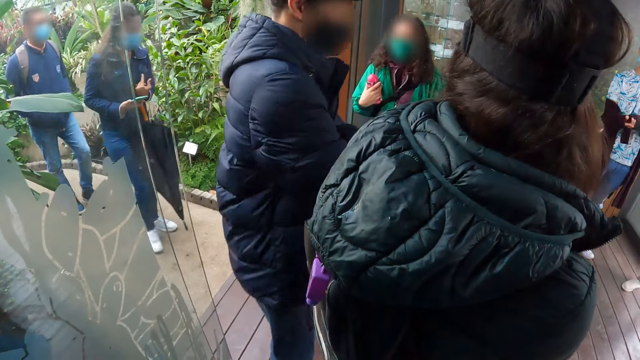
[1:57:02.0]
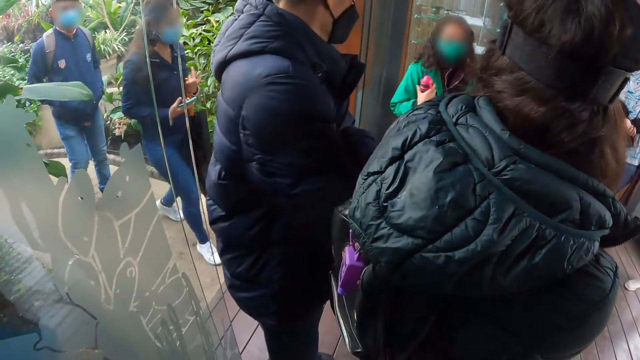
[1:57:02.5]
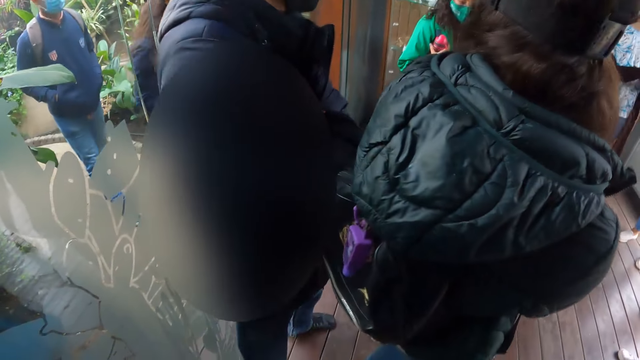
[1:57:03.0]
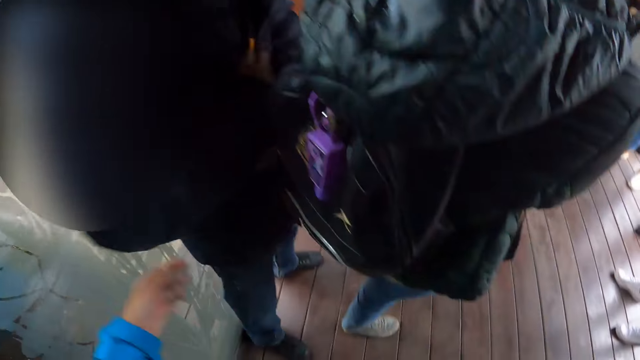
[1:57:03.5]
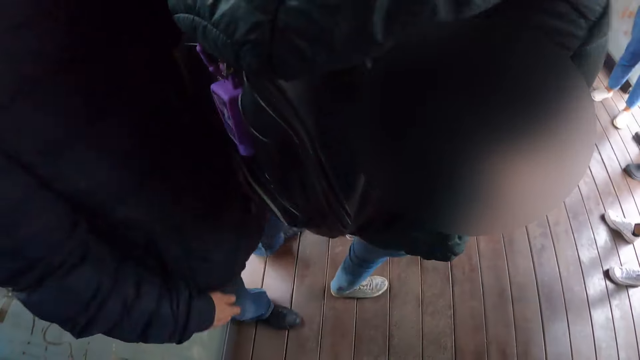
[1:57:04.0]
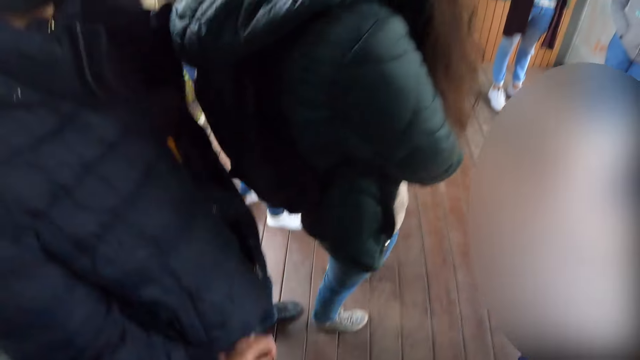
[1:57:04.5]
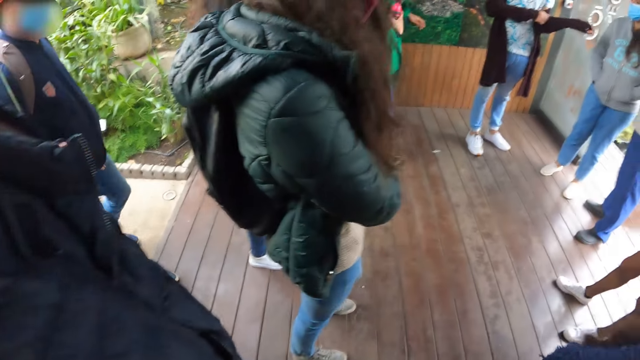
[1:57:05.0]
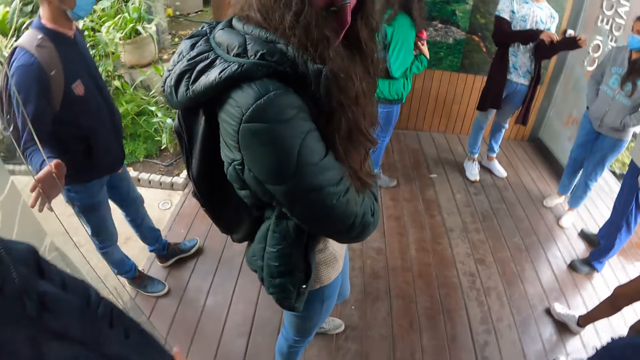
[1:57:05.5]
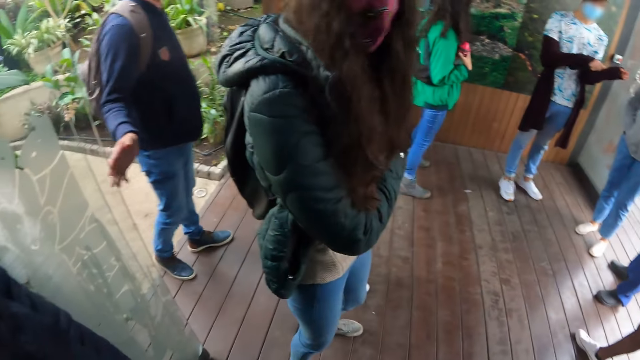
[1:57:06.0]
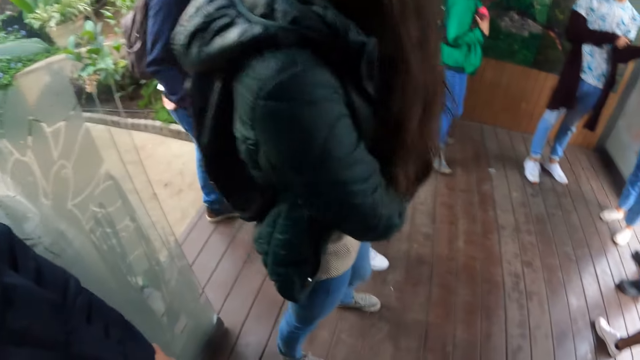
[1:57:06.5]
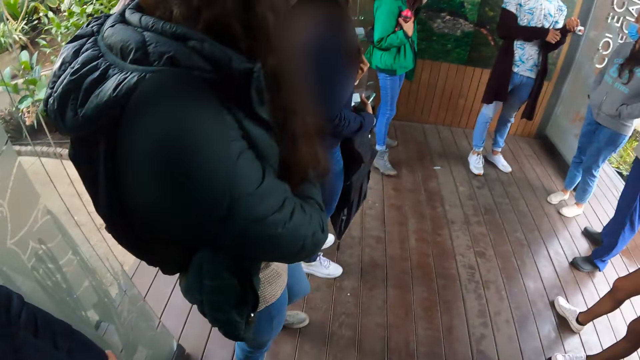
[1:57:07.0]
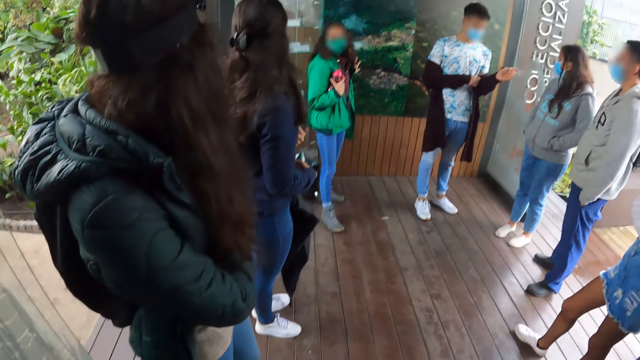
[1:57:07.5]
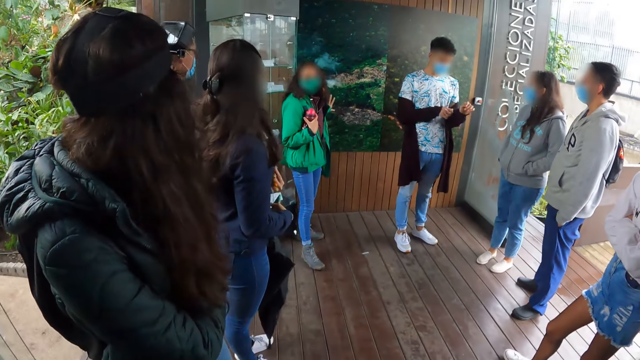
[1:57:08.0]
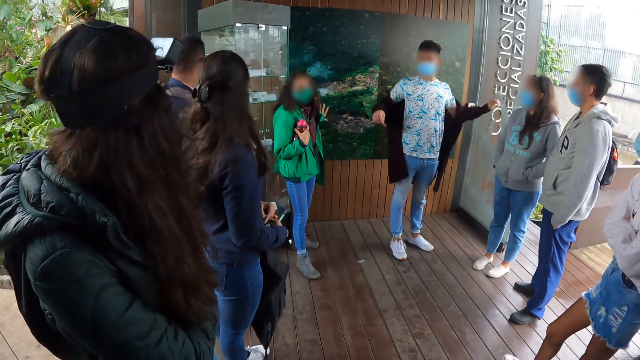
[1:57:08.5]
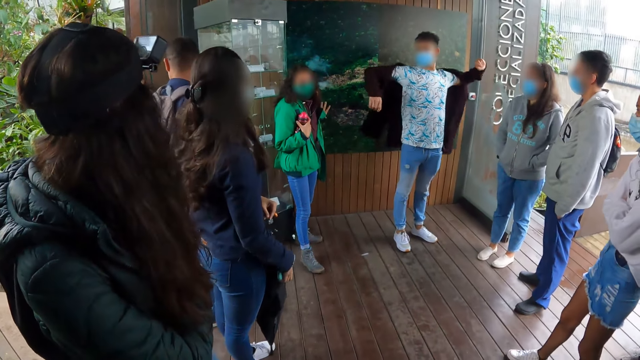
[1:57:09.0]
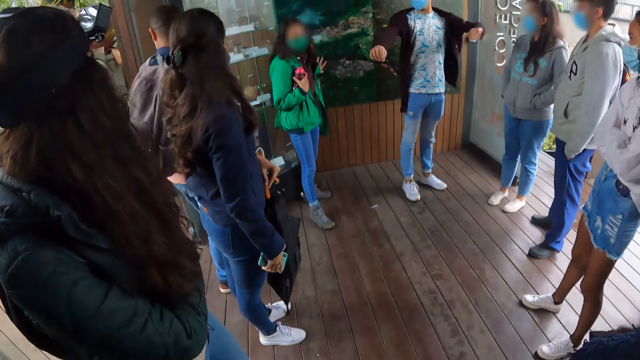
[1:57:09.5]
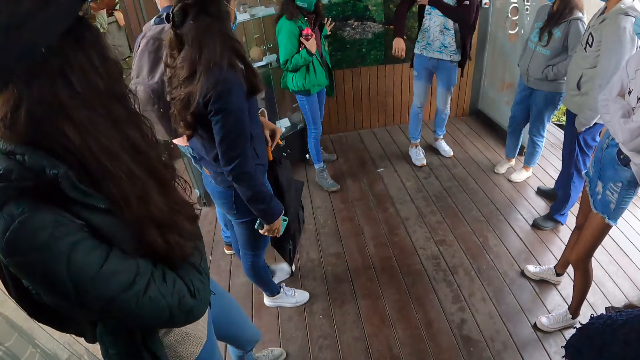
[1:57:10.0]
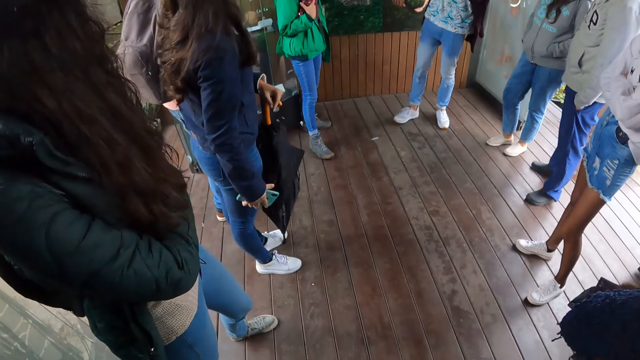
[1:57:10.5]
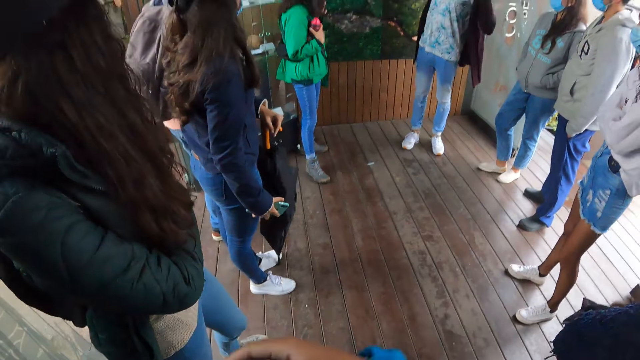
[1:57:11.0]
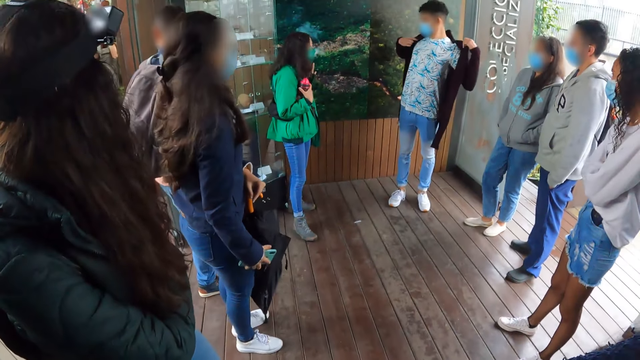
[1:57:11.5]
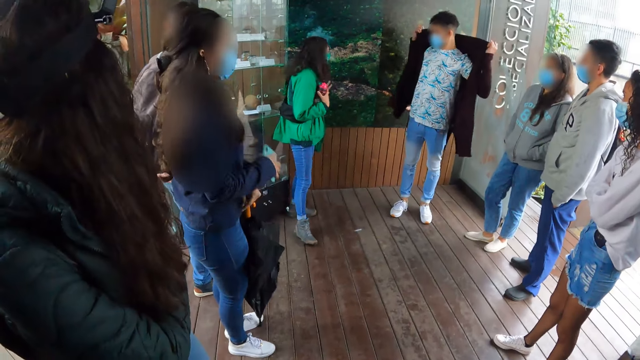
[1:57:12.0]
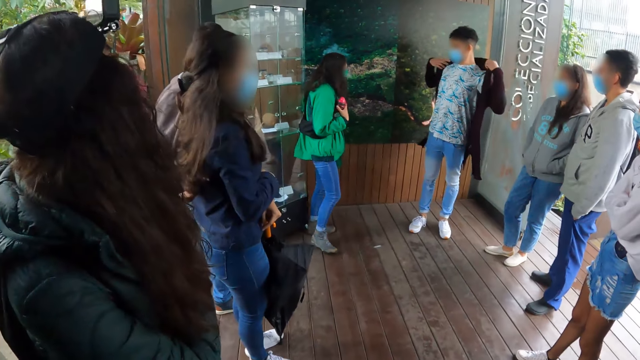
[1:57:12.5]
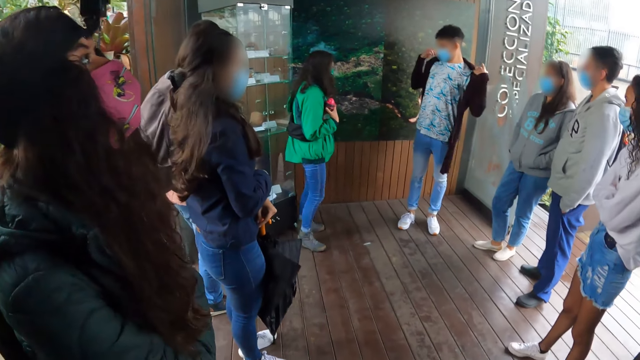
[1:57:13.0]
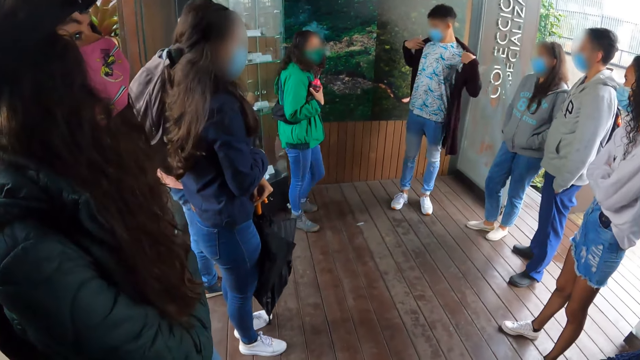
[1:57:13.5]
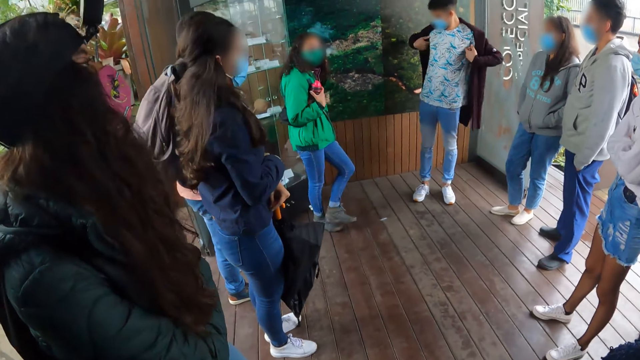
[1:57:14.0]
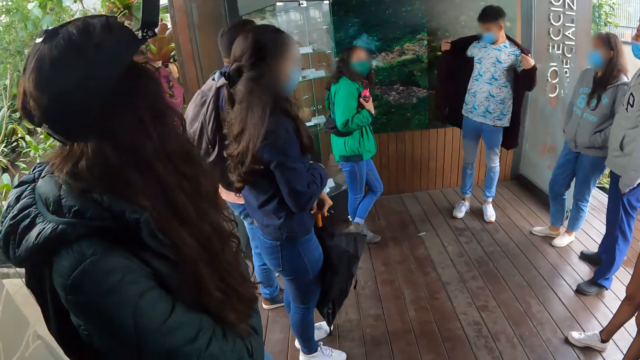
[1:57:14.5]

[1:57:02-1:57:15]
The camera wearer moves the left side. The docent talks to the group. The docent interacts with the group.

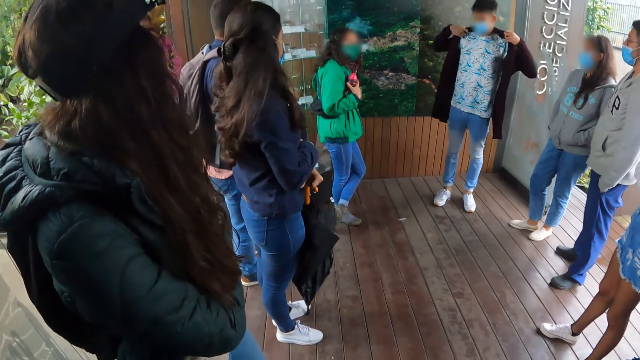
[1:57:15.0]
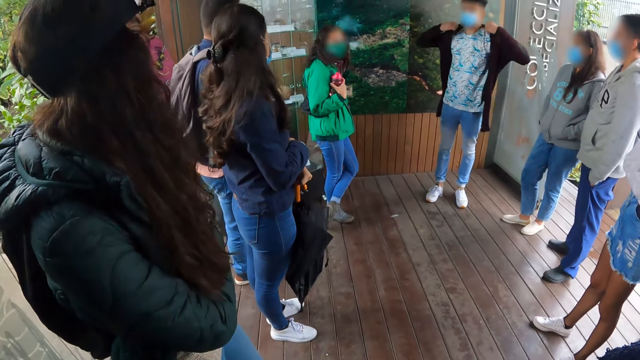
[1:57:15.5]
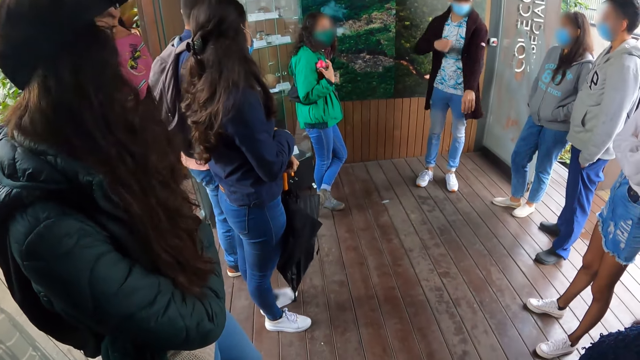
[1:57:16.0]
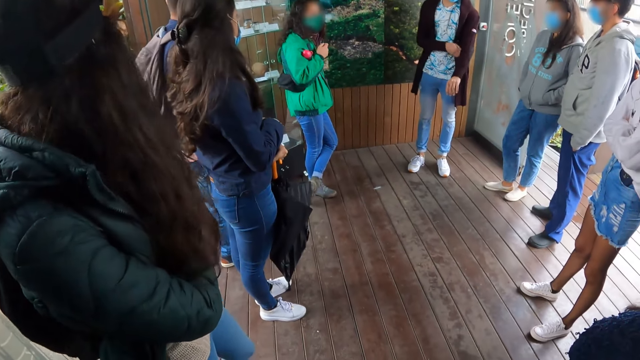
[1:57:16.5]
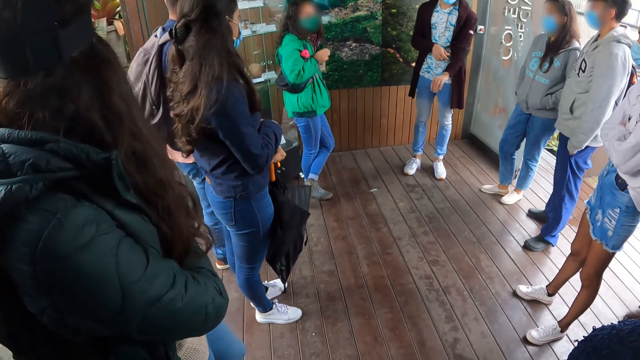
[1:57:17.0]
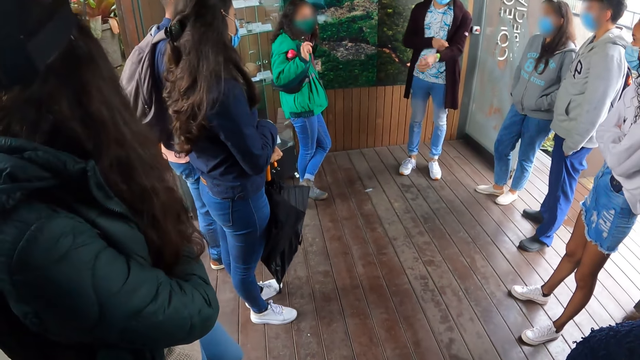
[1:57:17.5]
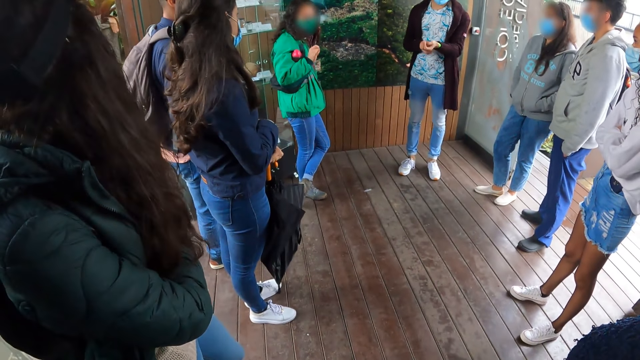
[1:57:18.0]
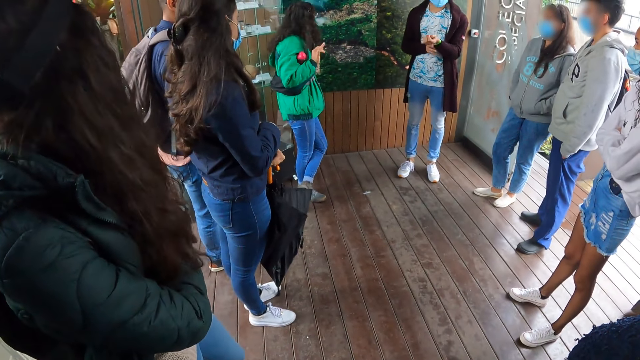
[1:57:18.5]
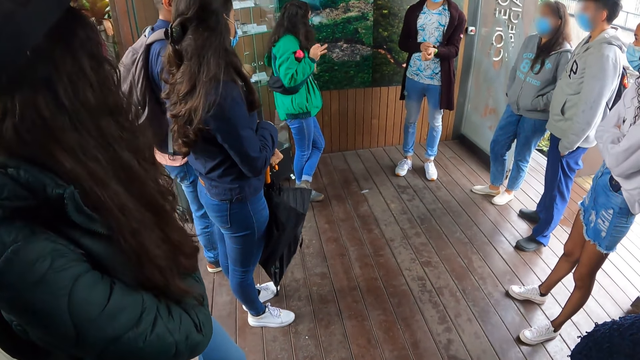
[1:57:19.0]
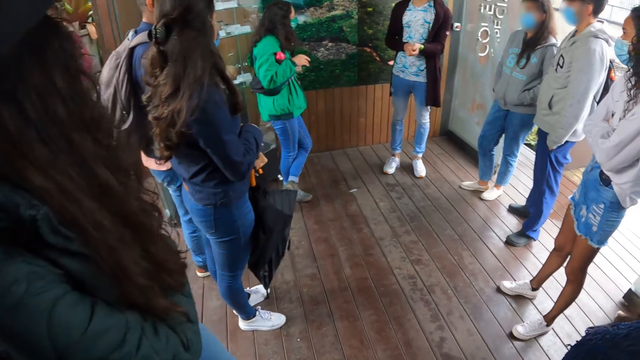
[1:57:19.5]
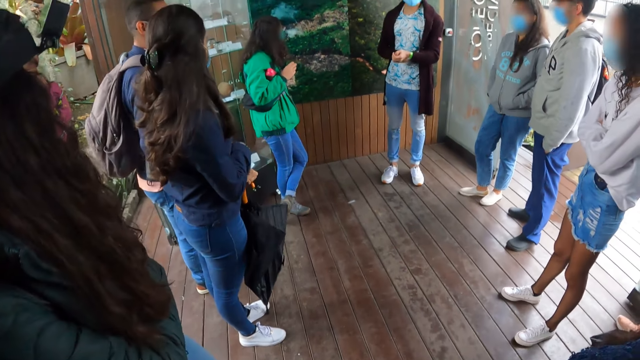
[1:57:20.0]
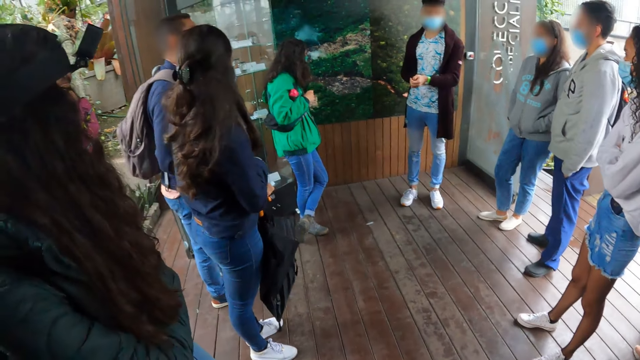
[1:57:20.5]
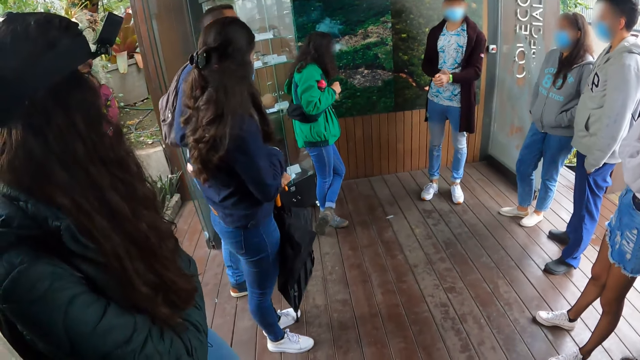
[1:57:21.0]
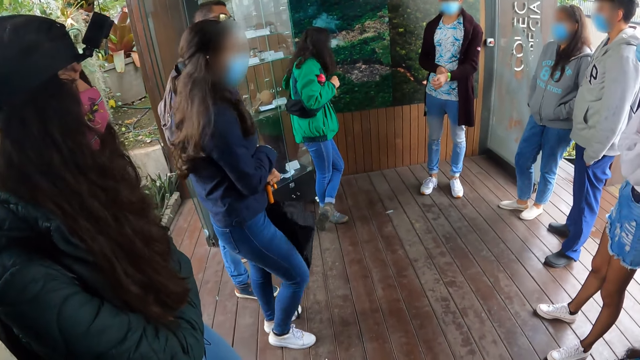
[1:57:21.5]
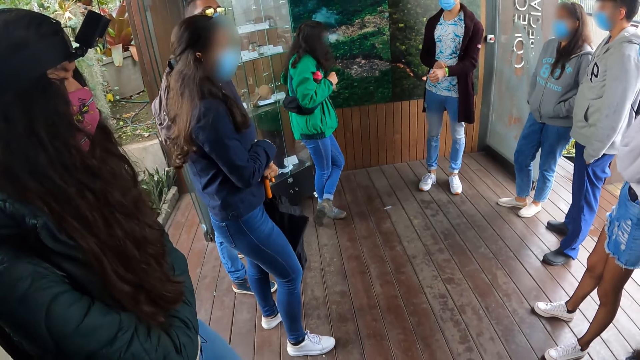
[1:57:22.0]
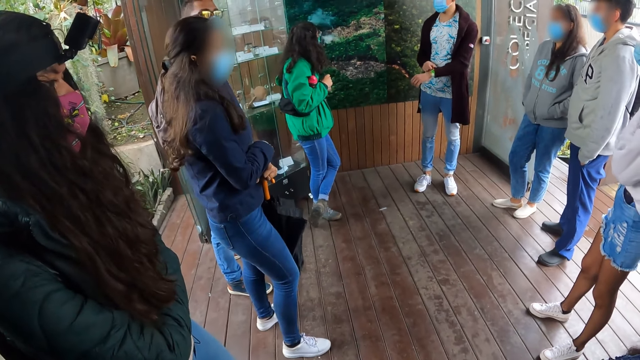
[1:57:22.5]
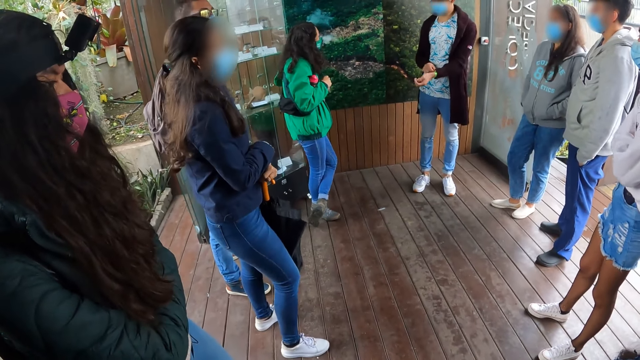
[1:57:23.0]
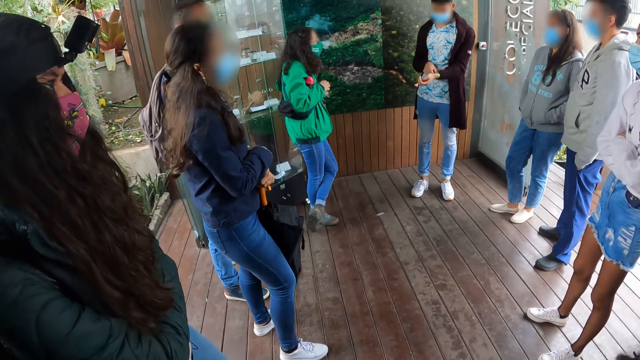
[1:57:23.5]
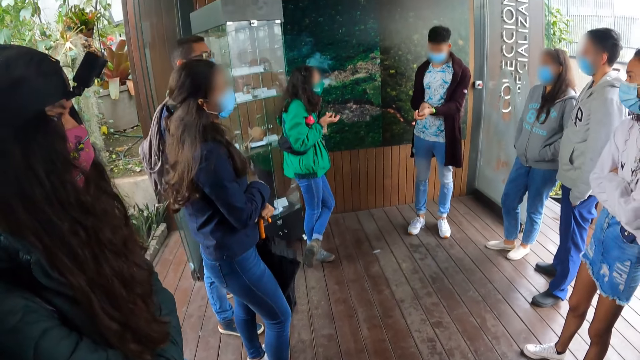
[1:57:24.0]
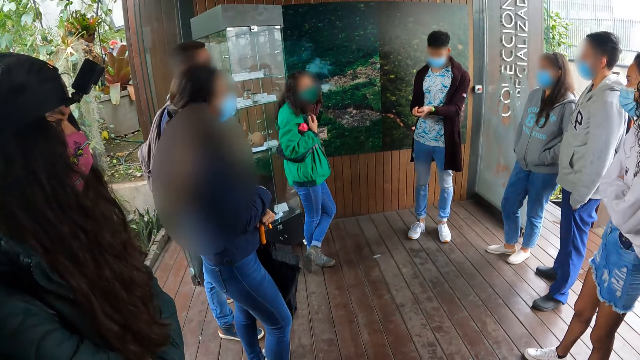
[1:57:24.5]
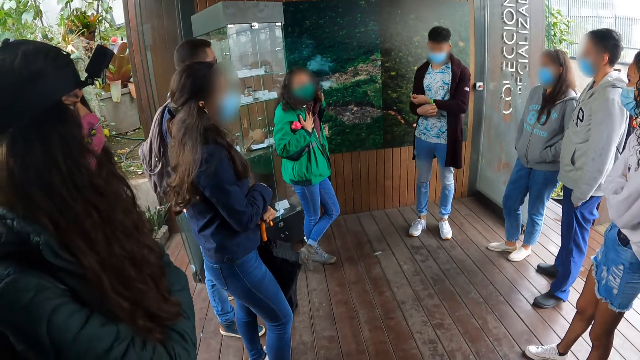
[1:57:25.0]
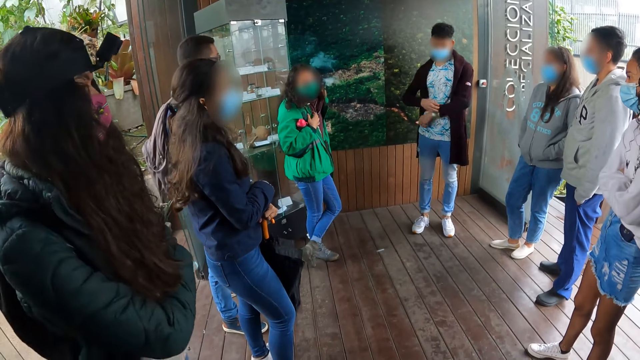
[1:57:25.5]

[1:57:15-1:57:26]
A man pulls his sweater. A lady sways a hand. A man adjusts a wristwatch on his left wrist with his right hand. A woman gestures towards the camera wearer and the group of people with her hands.
